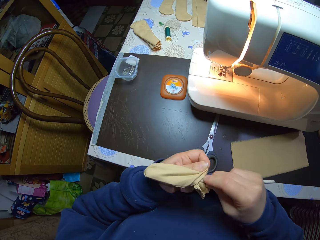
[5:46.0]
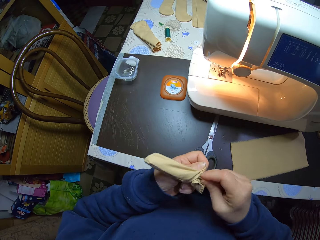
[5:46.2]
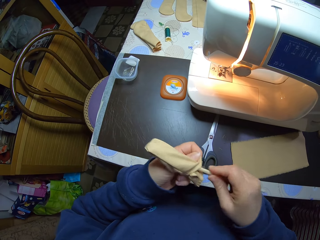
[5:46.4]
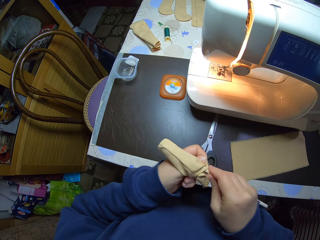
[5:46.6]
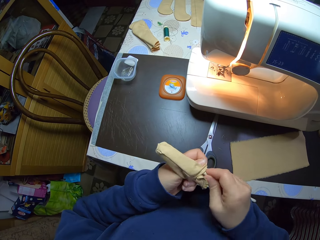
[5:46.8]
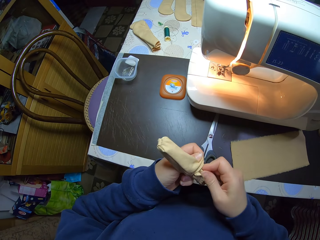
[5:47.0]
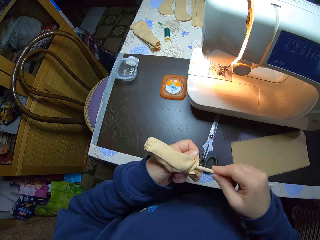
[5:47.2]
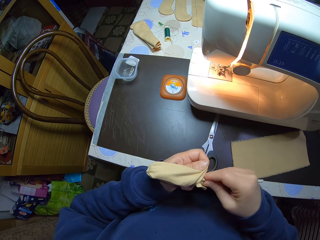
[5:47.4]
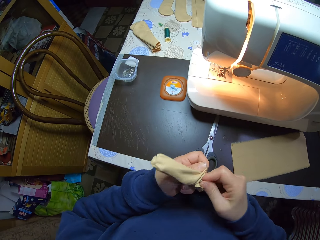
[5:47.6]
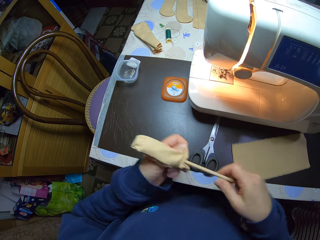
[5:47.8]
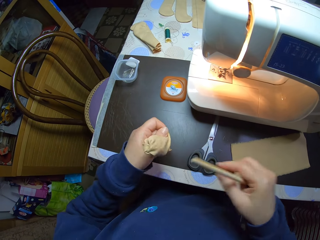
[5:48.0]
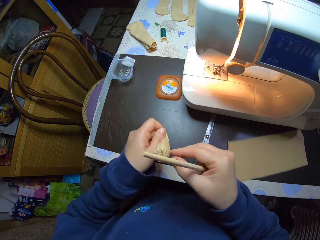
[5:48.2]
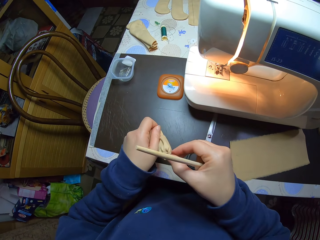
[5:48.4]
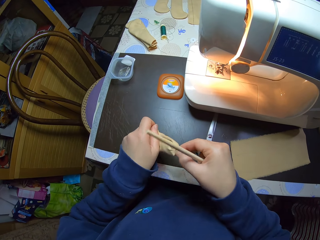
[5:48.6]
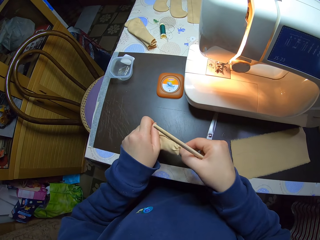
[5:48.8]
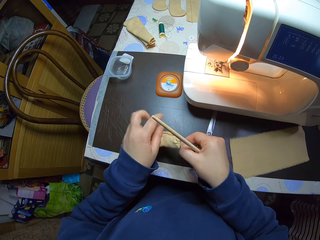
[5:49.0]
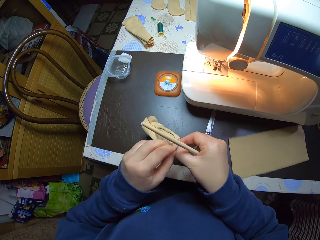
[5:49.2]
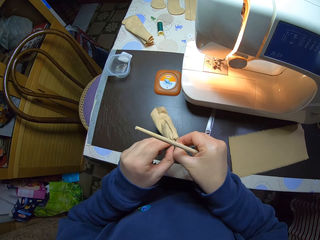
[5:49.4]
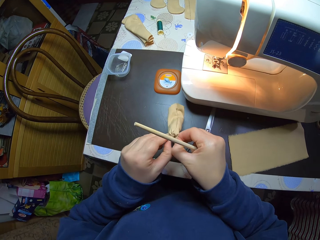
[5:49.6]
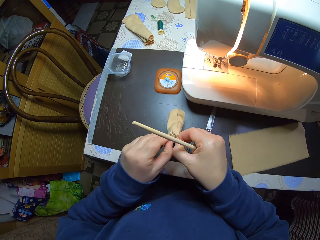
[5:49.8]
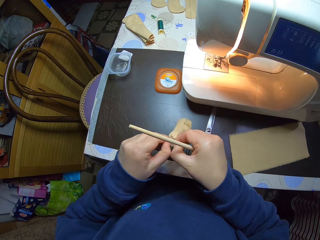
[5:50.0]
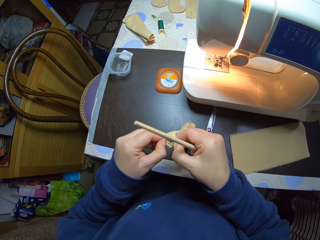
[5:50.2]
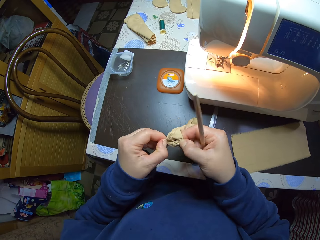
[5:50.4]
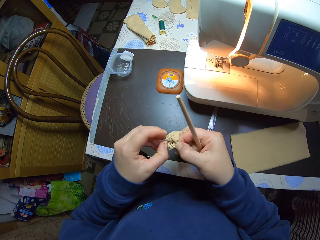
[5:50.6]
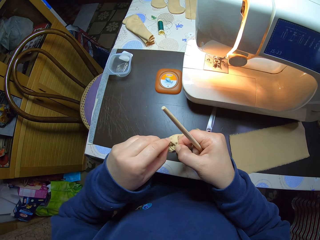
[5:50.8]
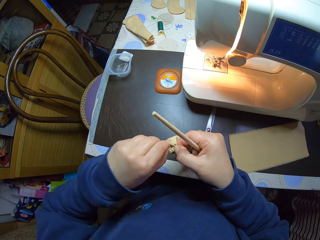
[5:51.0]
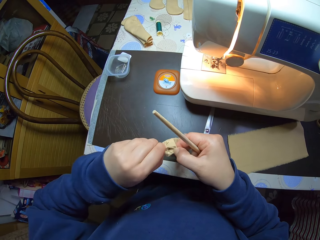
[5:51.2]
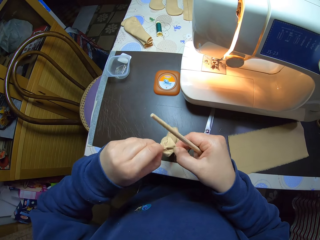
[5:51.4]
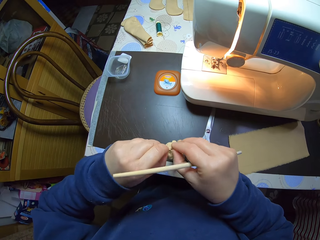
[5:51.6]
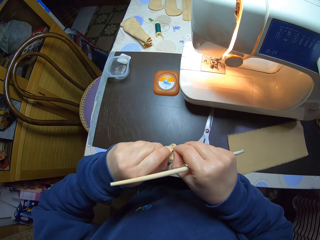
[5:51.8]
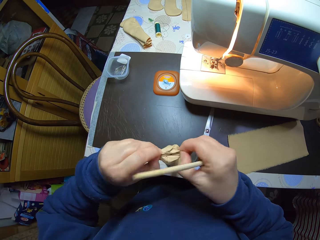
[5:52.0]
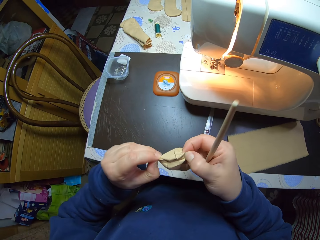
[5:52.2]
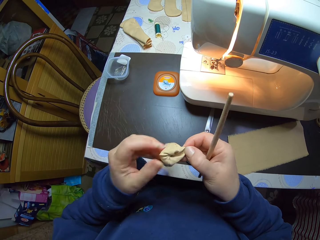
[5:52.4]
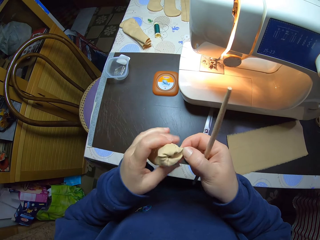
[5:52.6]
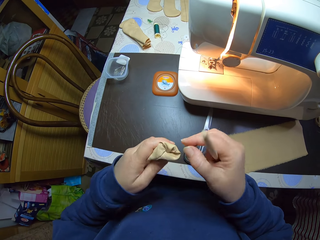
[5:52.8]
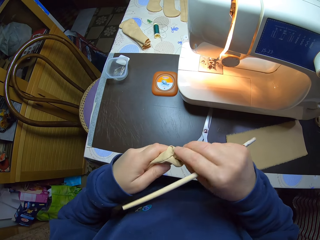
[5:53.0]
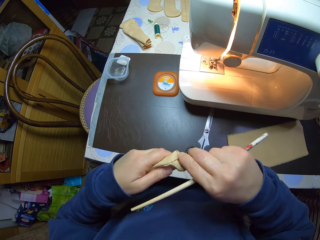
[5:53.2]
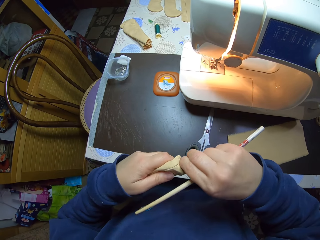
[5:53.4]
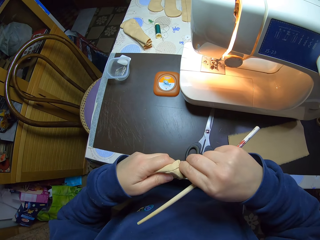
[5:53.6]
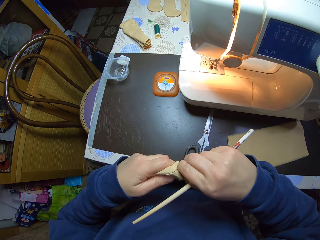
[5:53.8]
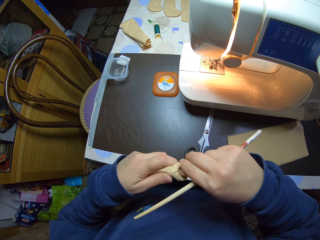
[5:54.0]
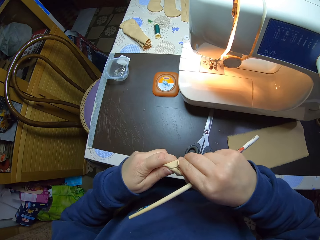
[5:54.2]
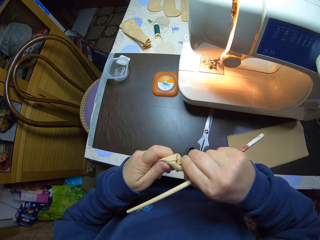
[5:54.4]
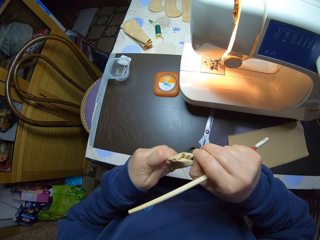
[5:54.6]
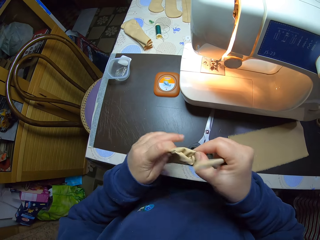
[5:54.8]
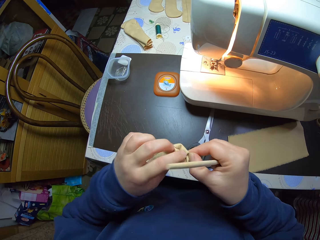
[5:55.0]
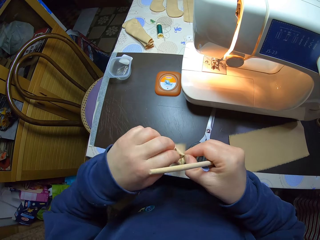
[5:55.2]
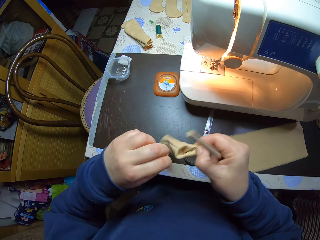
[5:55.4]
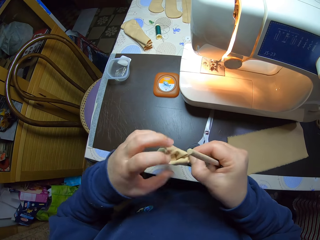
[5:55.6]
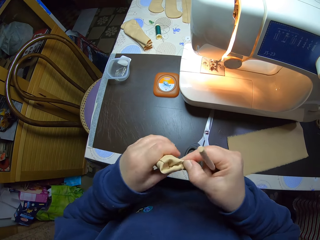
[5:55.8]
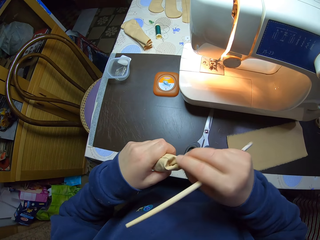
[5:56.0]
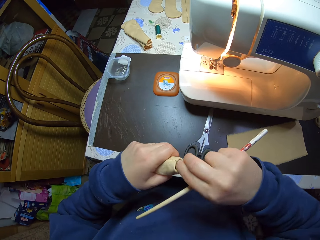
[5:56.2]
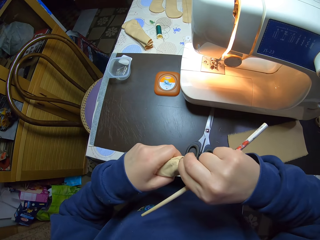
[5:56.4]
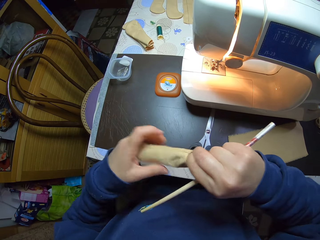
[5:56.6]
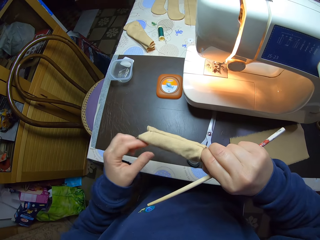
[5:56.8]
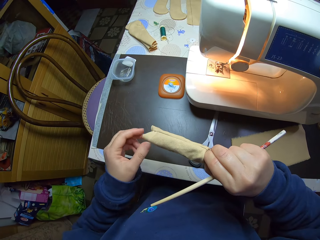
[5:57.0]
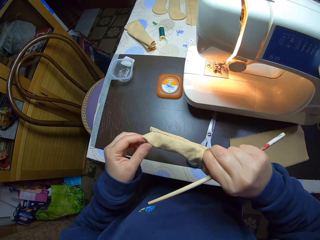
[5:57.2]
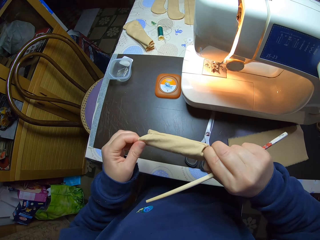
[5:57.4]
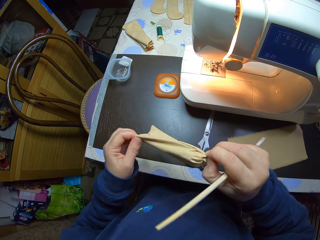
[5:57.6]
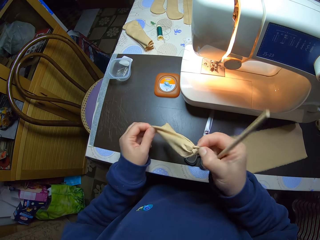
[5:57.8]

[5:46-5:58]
The camera wearer turns the material inside out with both hands. They pull the pencil bag from inside.

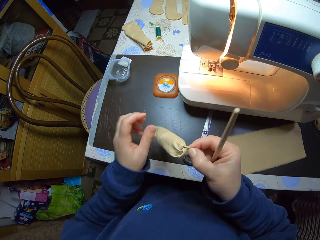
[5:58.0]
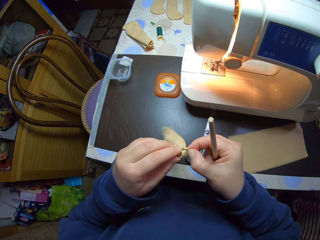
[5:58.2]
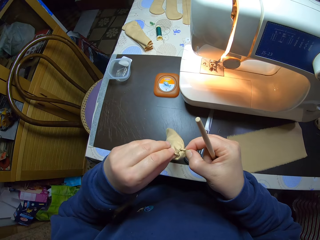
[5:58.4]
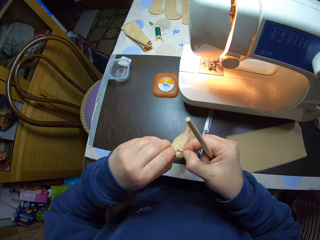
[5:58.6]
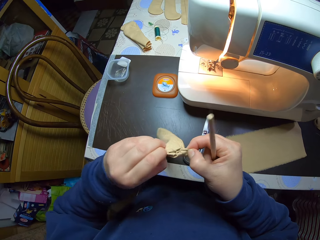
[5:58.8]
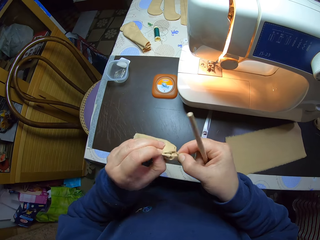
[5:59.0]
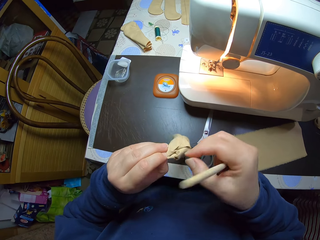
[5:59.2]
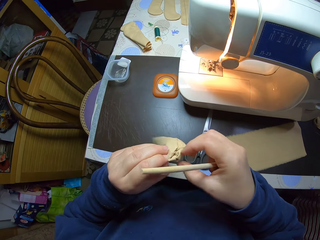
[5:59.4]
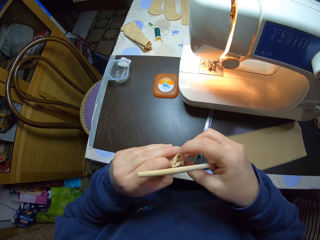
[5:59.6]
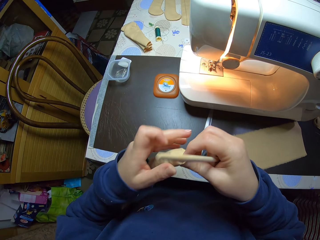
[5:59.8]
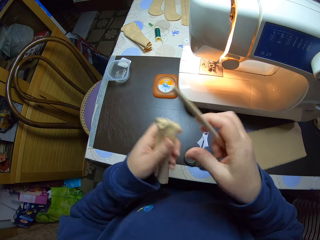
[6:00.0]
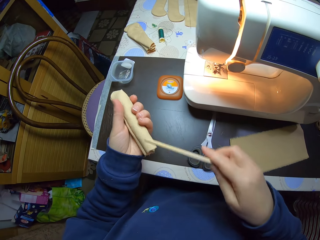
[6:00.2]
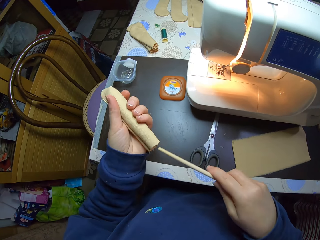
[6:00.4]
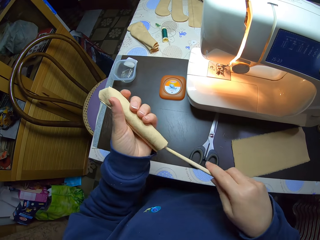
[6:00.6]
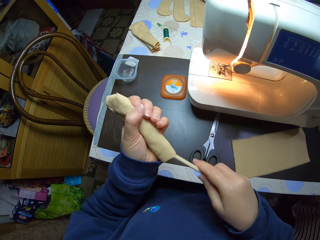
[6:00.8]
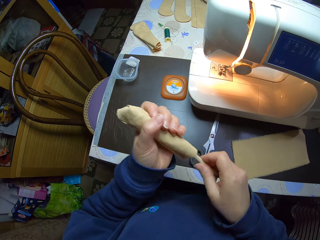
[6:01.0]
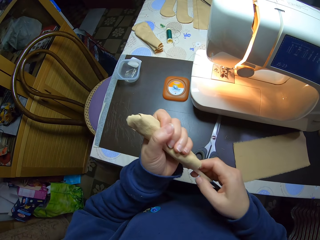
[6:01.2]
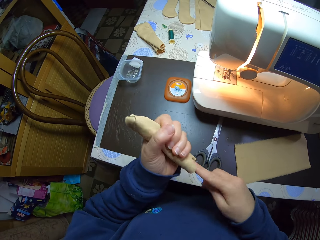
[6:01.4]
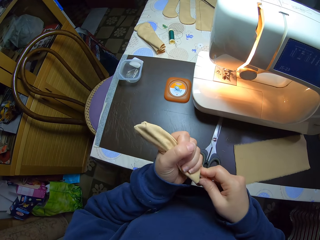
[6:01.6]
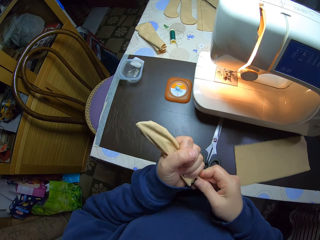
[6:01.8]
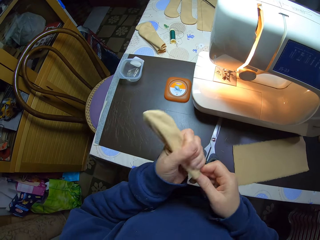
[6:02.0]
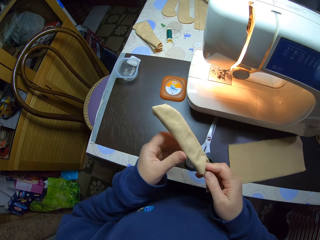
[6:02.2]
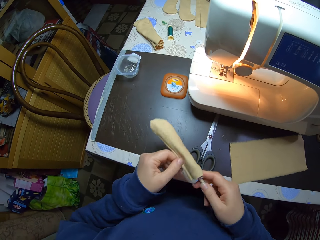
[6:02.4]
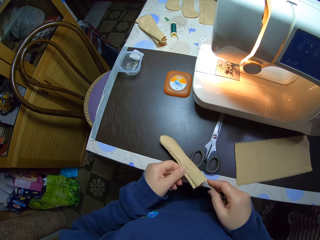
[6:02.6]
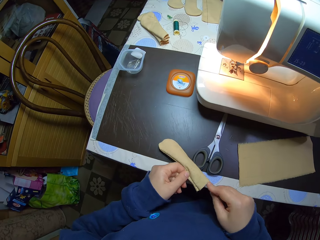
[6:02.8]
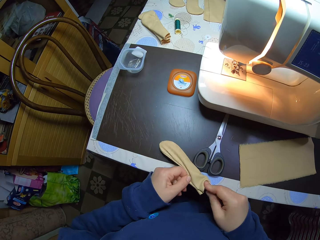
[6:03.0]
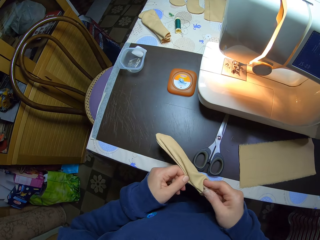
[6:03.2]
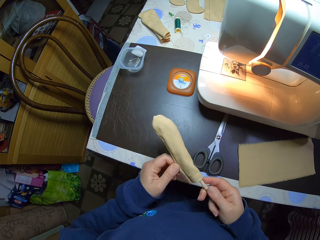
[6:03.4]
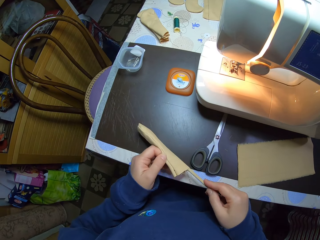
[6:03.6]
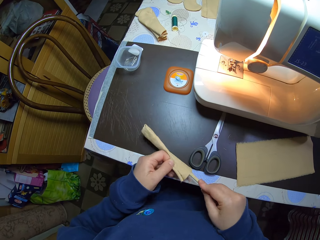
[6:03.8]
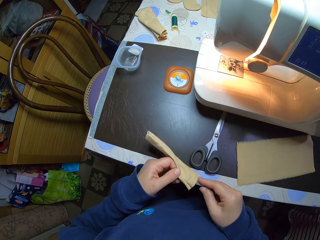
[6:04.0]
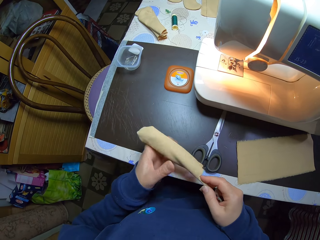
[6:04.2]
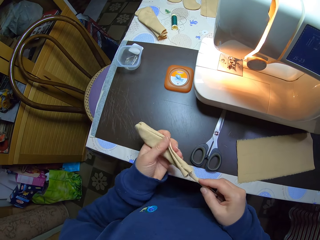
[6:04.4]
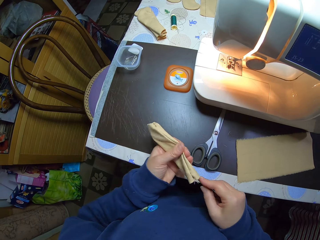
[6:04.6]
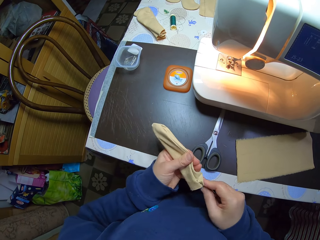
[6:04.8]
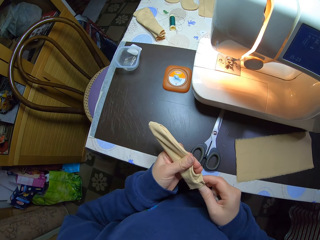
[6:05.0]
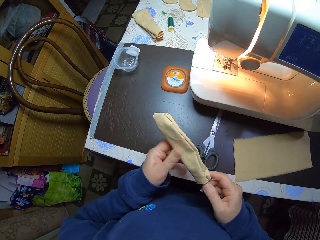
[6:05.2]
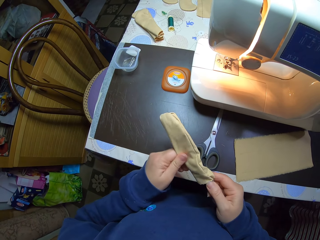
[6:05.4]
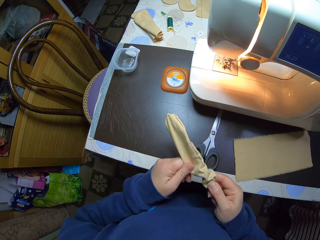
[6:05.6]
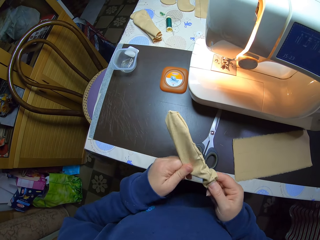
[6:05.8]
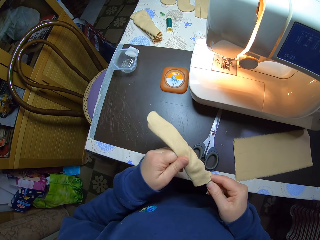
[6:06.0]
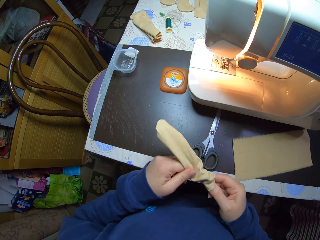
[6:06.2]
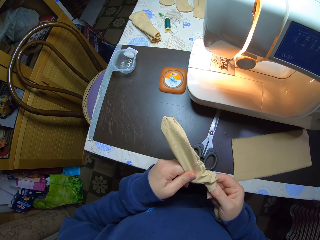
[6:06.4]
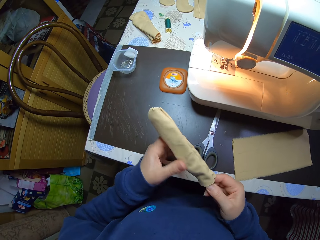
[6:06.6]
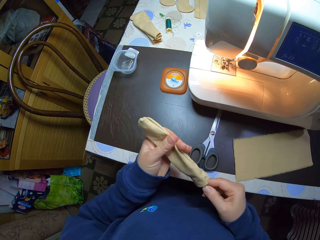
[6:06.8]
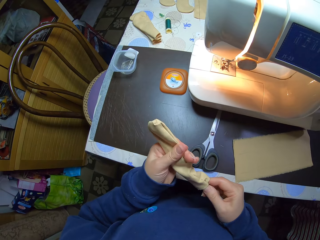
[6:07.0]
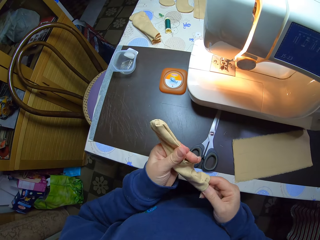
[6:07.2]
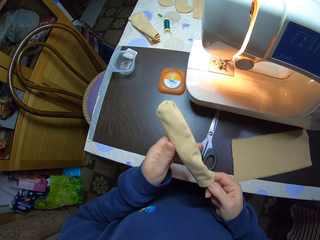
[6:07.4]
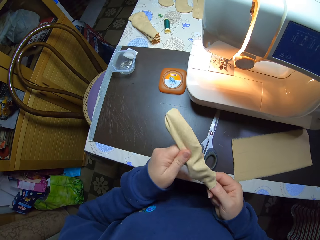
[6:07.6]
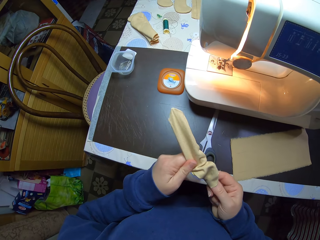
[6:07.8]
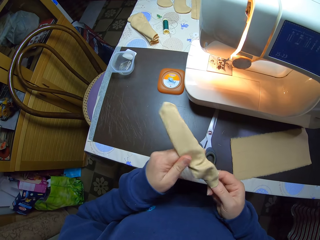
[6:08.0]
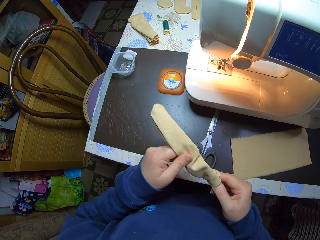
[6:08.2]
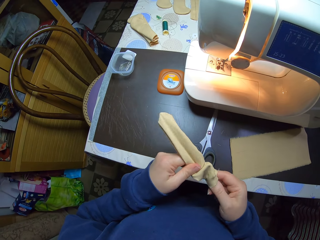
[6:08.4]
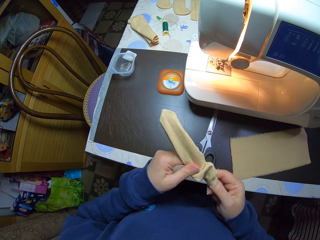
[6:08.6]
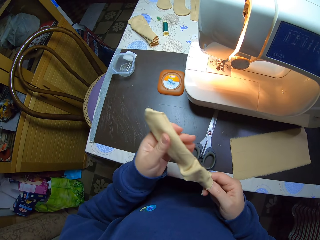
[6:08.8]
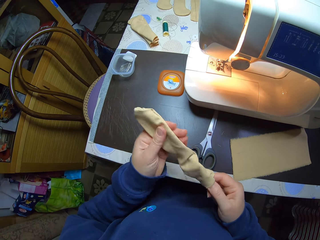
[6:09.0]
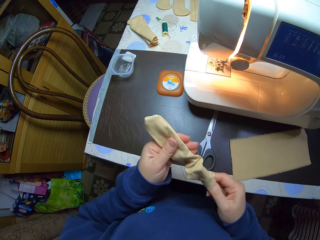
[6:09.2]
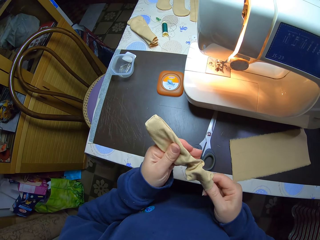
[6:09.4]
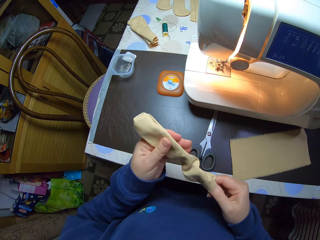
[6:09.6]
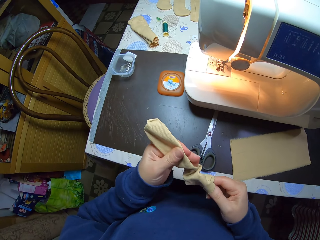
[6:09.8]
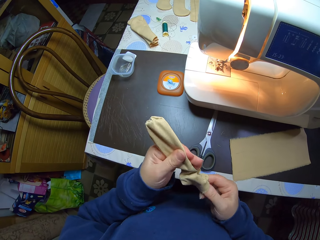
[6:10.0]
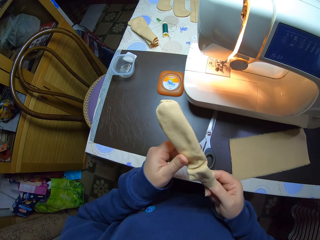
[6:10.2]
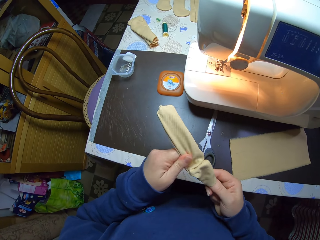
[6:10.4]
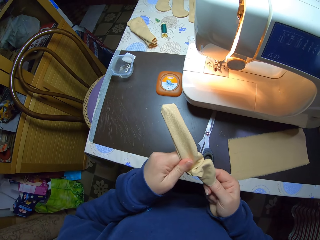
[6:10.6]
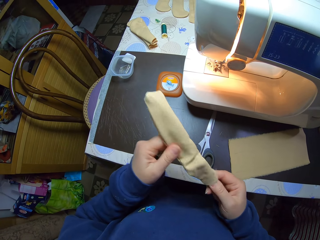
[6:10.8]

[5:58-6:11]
The camera wearer turns the material inside out with the pencil in her right hand.
